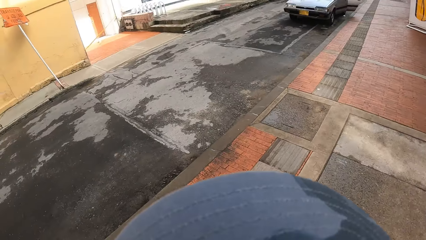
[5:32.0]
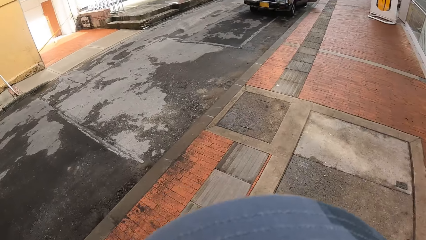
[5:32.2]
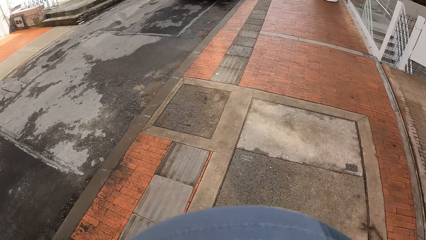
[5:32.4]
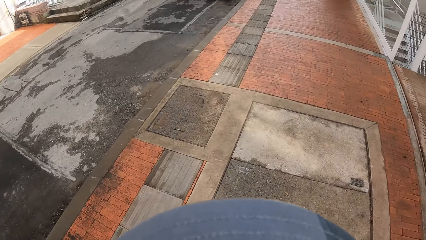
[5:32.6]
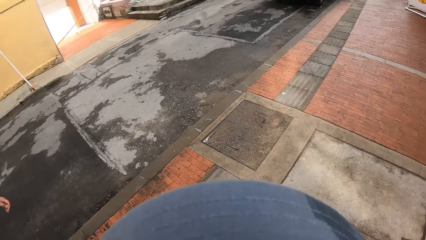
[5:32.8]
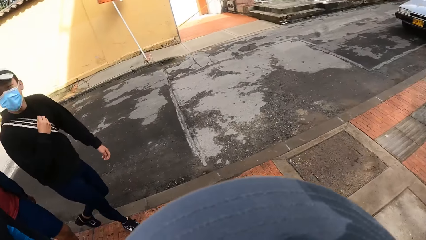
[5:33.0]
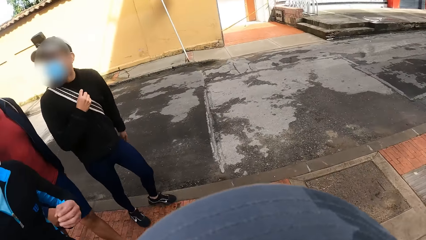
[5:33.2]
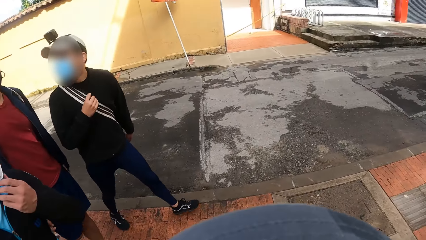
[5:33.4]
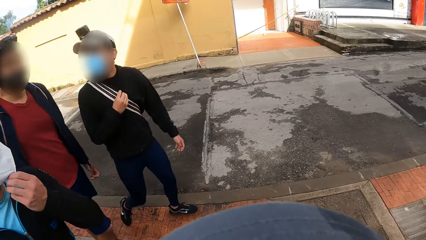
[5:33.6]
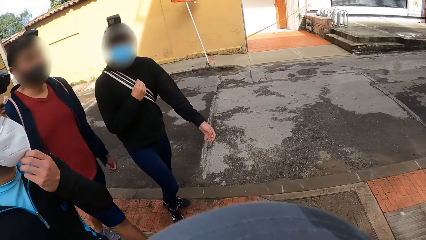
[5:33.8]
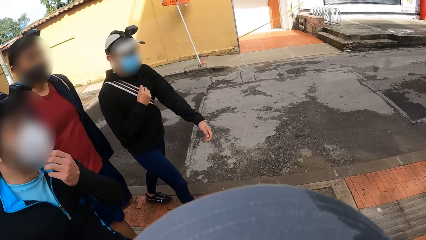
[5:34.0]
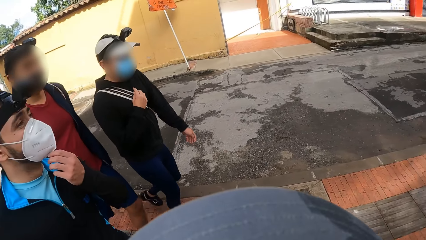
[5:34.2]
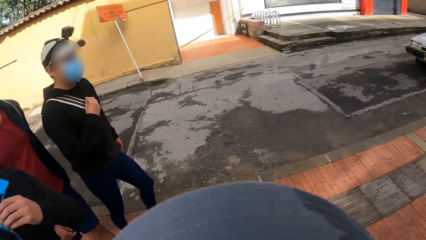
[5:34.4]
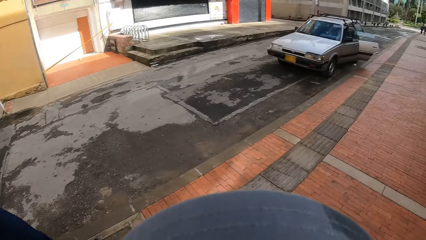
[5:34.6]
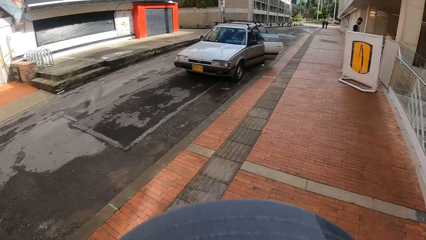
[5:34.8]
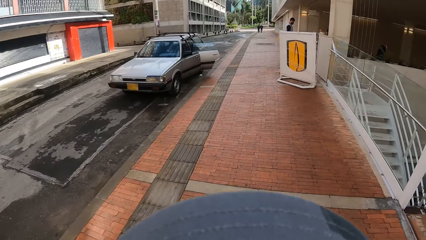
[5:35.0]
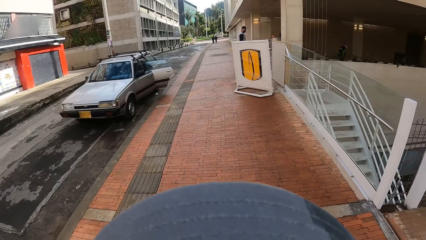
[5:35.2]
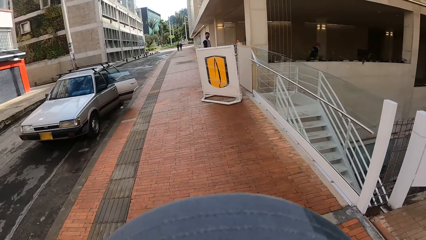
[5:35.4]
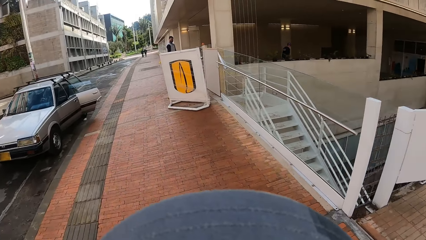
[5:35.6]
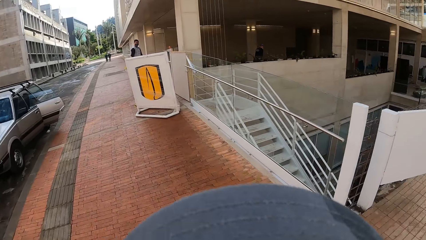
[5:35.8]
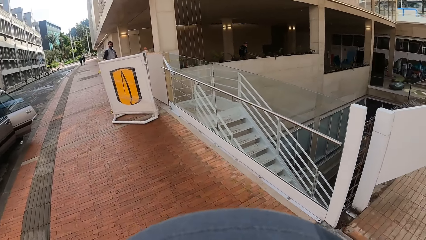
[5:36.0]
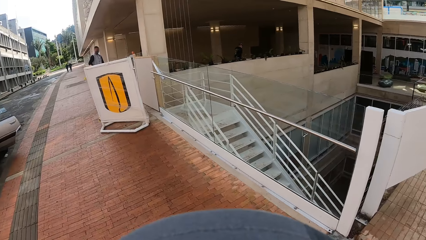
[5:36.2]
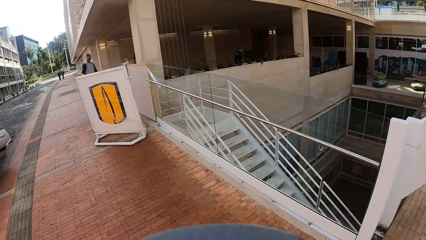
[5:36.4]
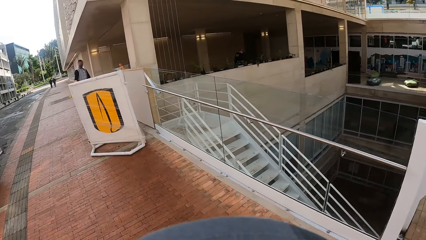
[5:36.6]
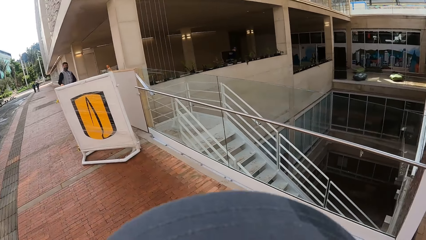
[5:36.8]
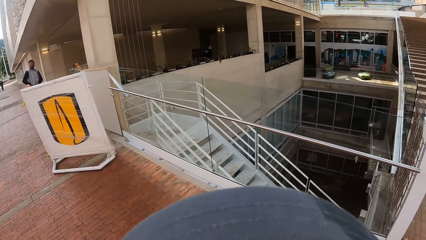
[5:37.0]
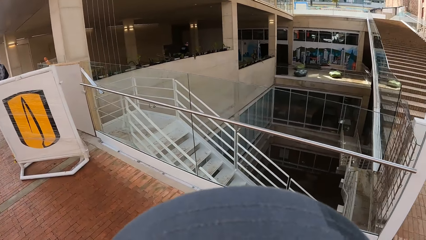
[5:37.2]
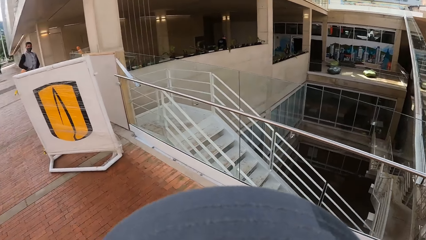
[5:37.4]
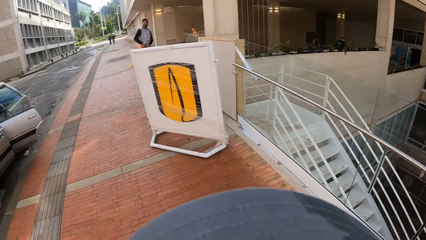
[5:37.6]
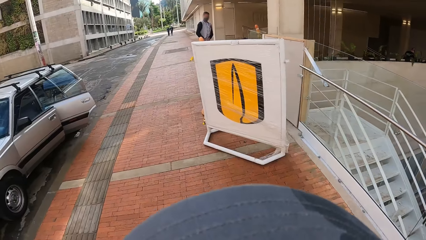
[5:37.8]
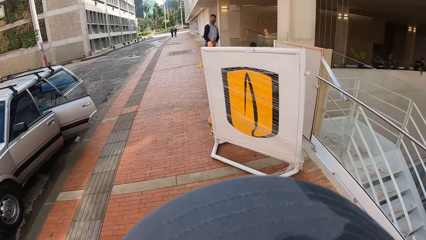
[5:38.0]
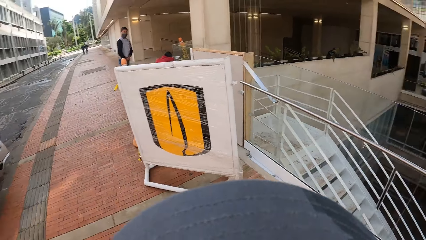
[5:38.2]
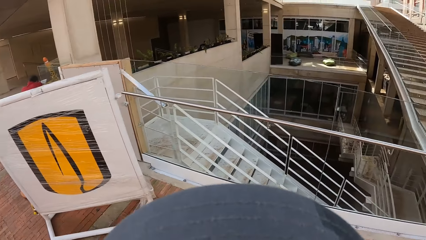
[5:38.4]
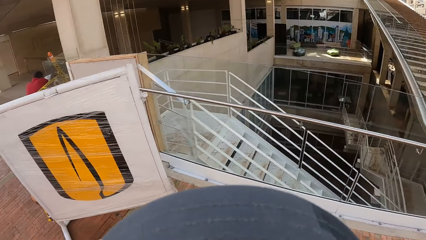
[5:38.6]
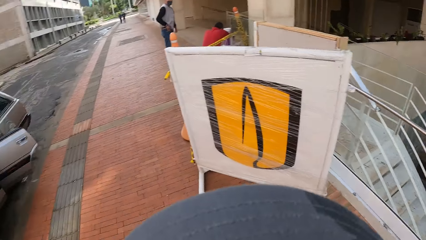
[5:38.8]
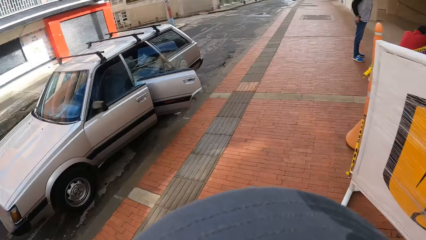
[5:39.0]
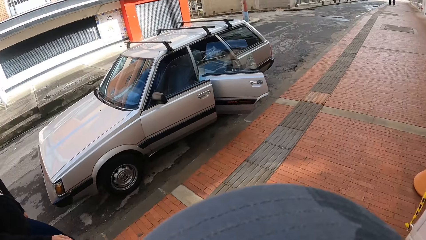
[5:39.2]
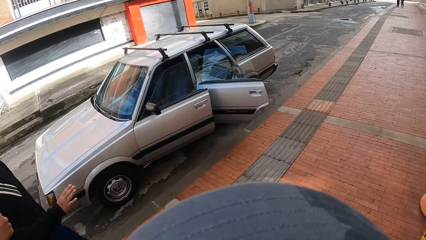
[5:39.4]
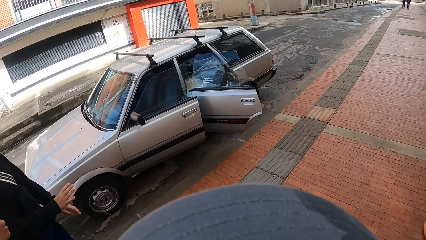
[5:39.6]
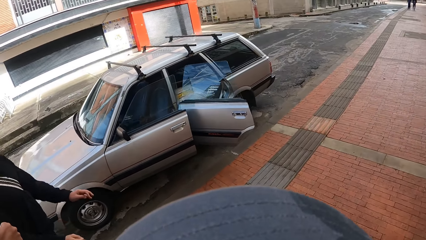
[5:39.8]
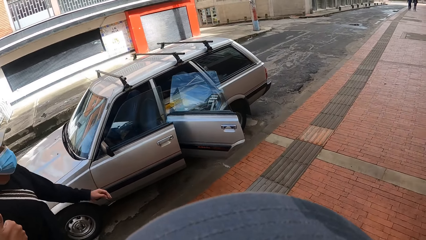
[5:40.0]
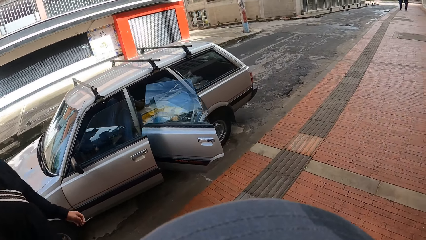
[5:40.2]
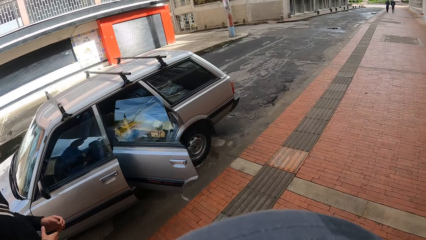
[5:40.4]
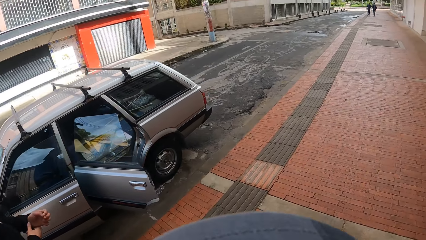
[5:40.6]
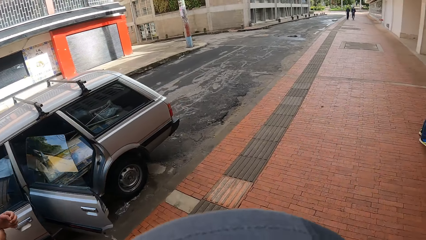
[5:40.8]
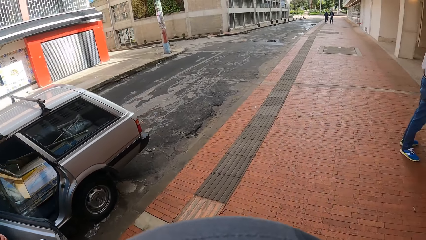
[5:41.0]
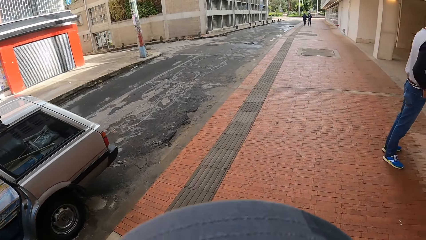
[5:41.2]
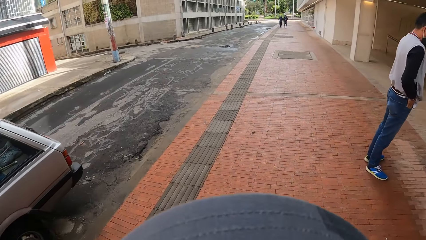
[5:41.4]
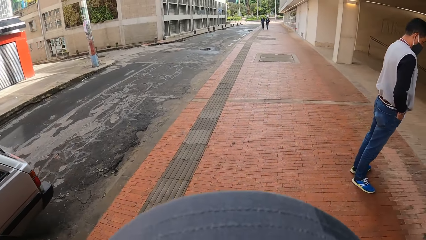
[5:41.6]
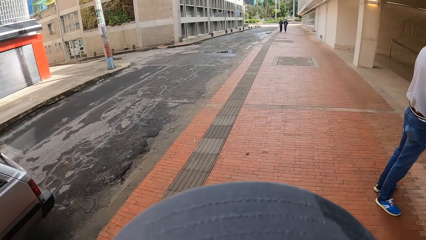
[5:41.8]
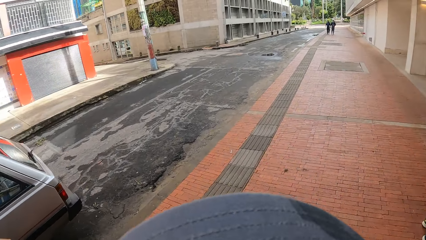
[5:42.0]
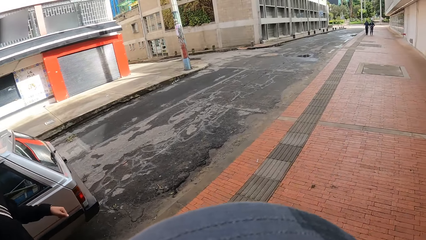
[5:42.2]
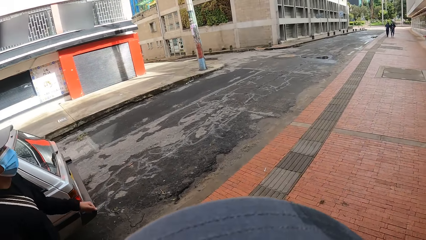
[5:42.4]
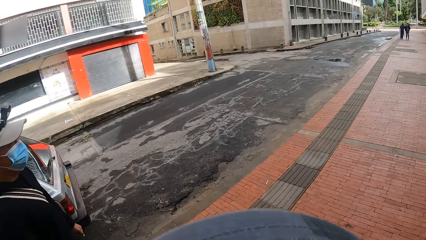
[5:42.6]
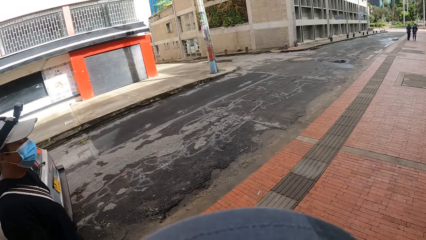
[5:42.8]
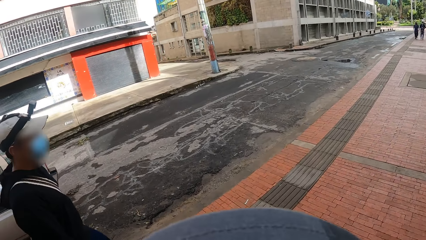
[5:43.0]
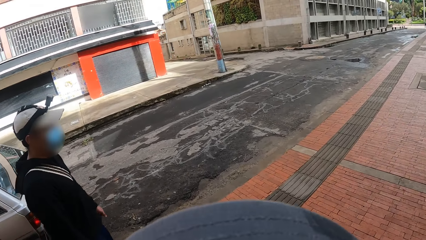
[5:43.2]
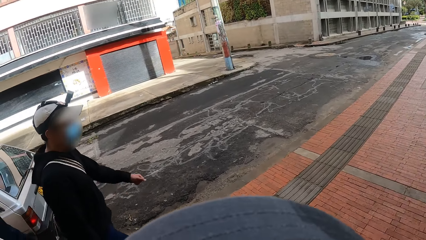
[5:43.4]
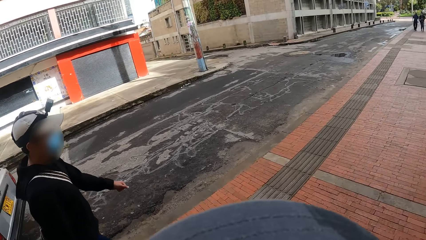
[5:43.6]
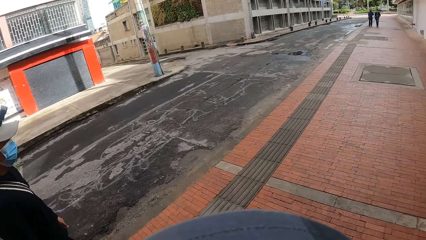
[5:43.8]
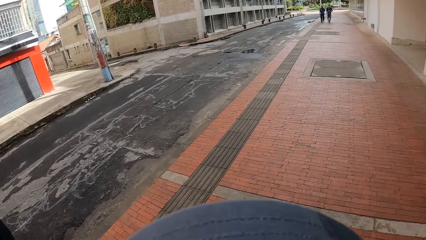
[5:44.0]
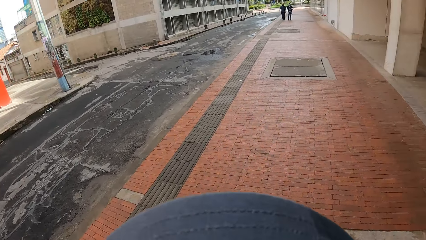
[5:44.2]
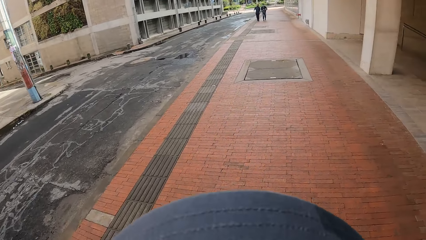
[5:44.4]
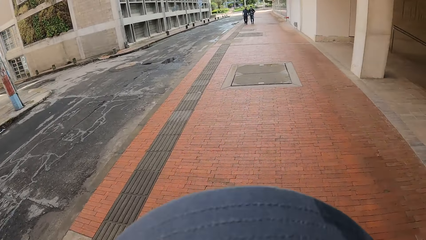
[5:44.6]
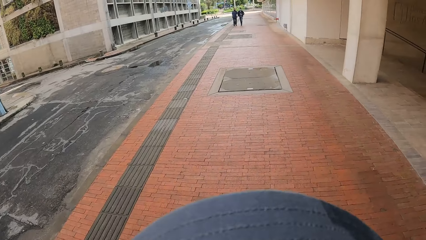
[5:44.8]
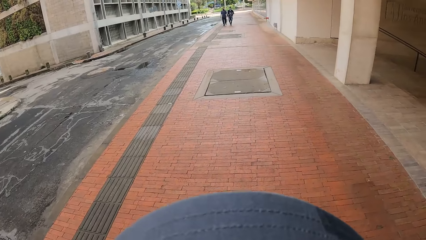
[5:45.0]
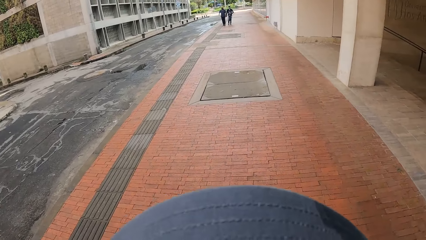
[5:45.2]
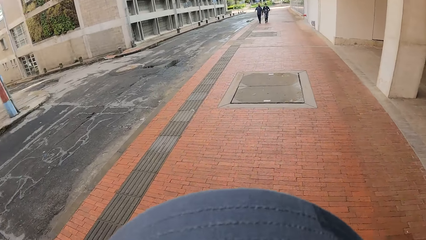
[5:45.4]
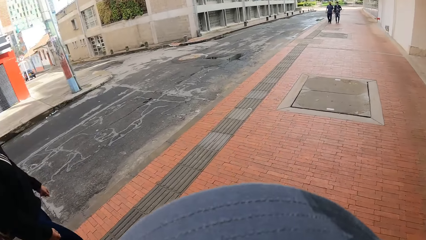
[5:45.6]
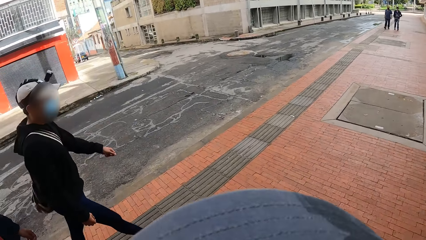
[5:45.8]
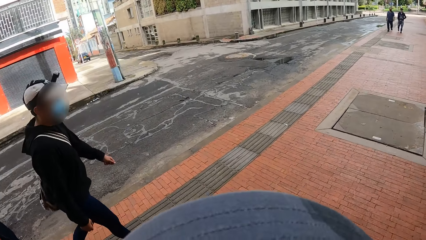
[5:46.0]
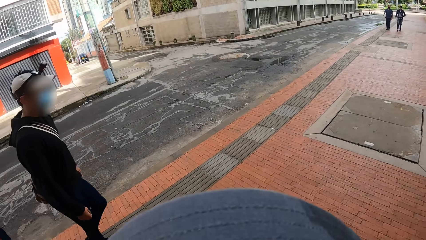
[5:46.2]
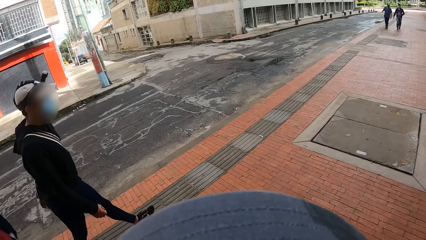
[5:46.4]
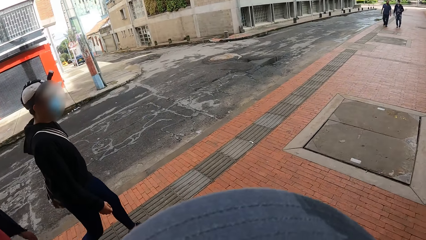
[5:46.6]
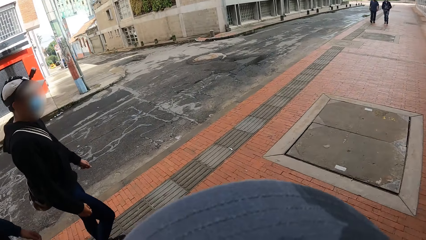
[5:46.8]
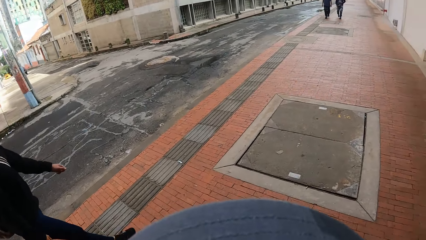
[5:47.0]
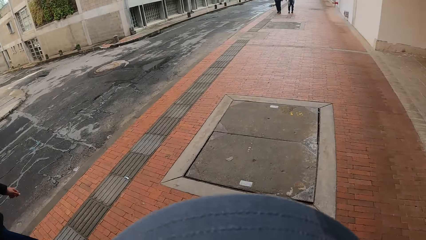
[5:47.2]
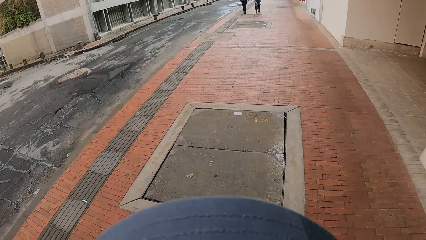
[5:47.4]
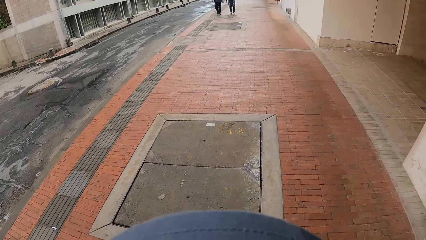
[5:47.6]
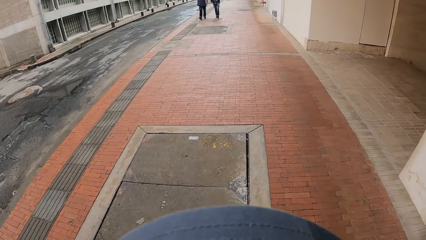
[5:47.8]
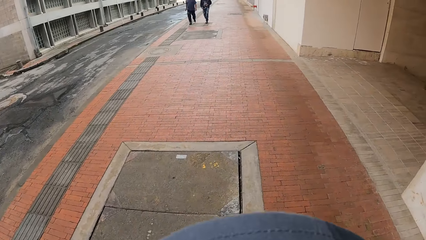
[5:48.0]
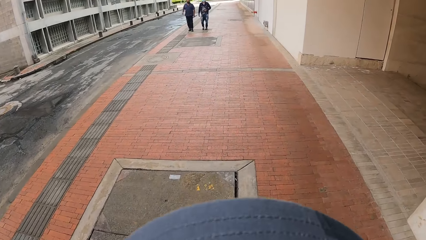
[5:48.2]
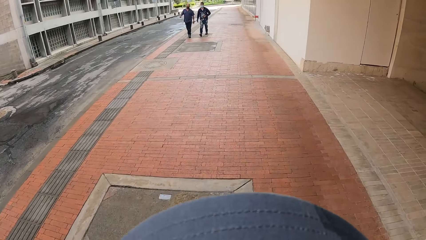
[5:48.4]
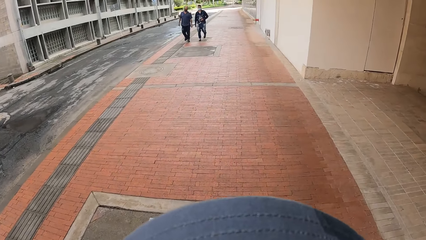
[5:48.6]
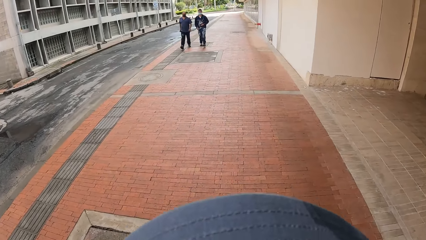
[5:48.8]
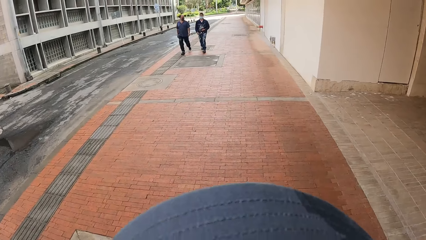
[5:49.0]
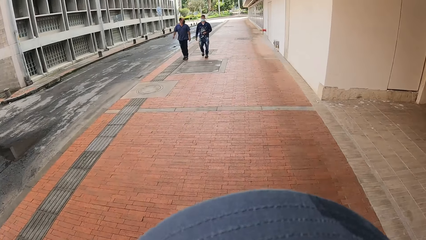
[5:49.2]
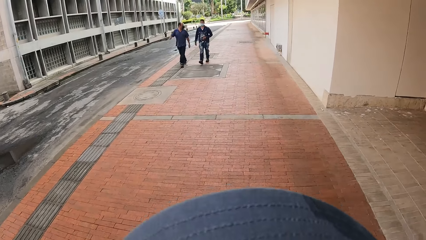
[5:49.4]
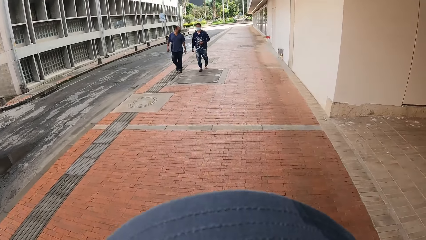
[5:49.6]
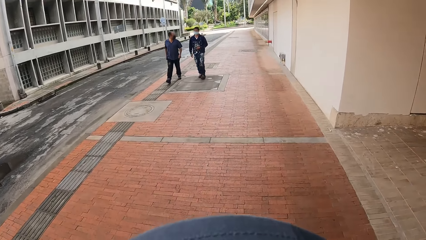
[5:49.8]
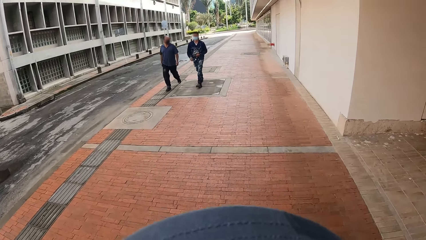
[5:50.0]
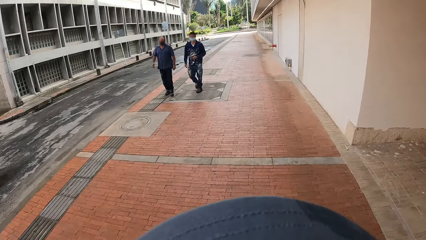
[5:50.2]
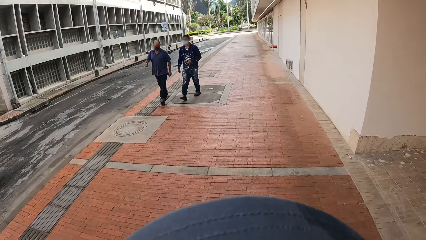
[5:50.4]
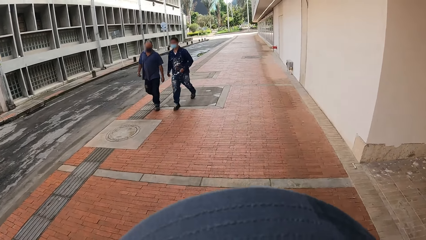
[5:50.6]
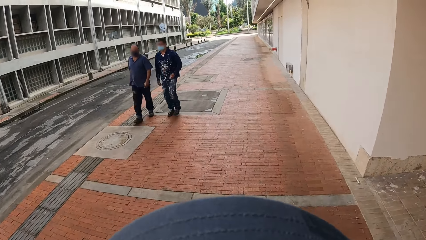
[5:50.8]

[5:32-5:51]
A man converses with another man. The camera wearer looks at the colleagues. A man touches a mask. The camera wearer looks at the road, looks at a building, looks at a vehicle. They look at a man.
